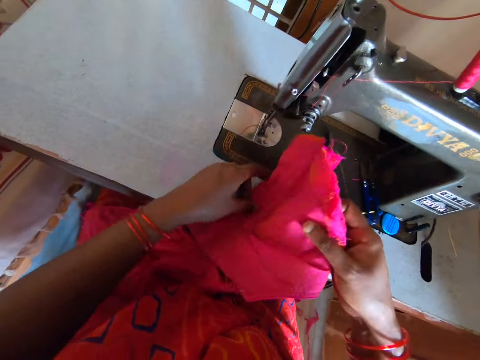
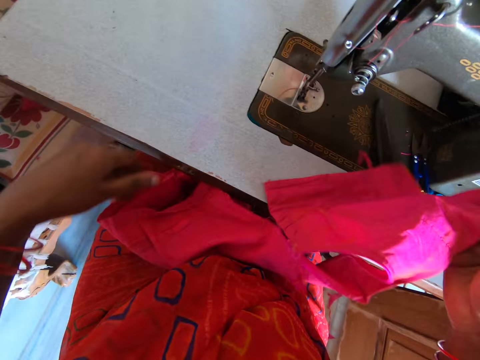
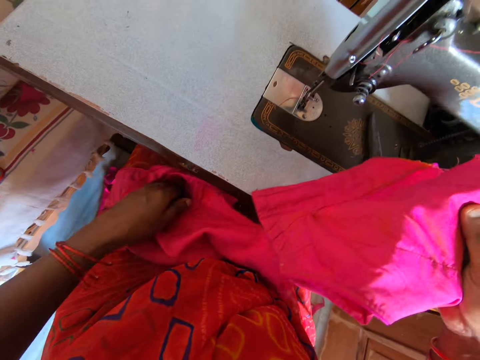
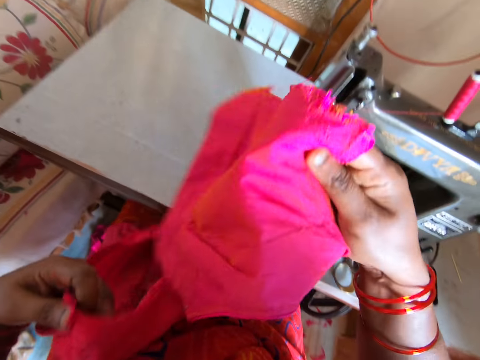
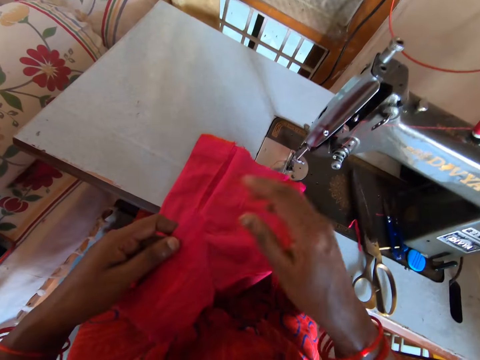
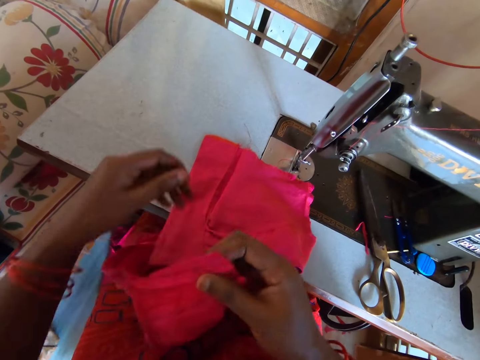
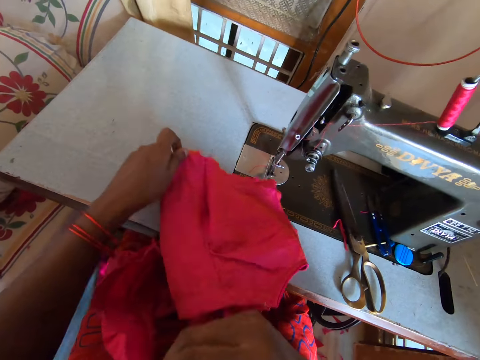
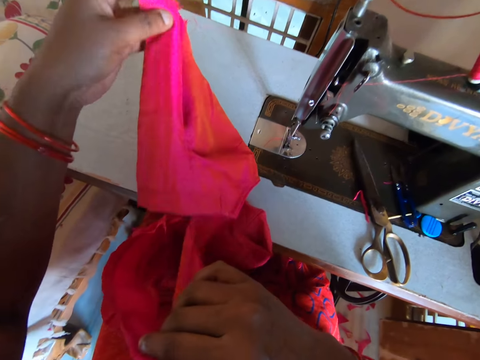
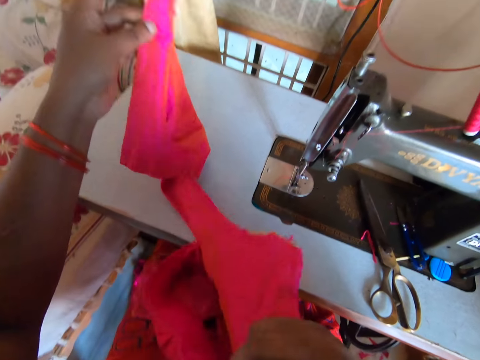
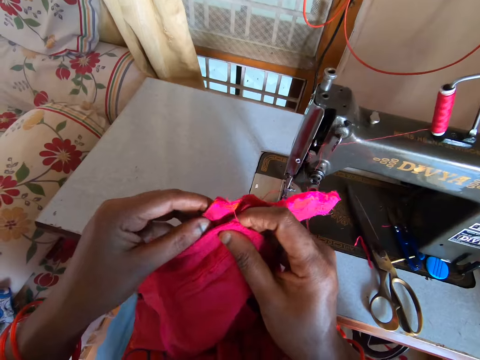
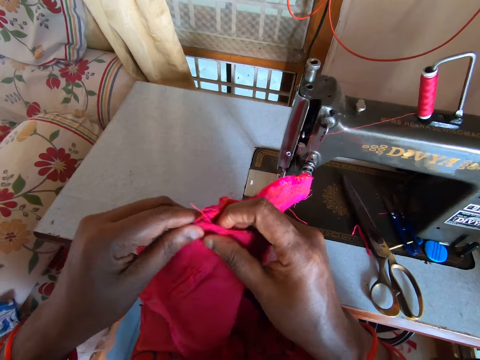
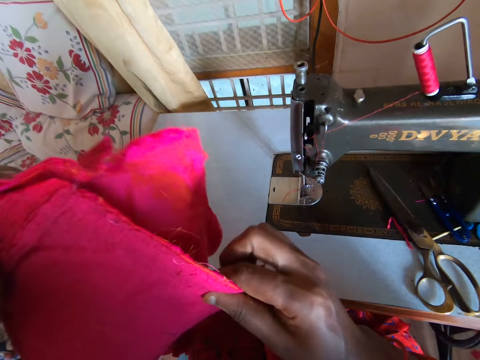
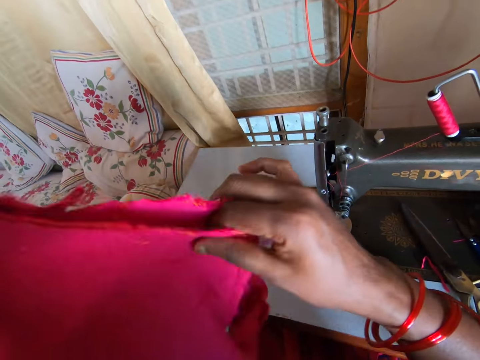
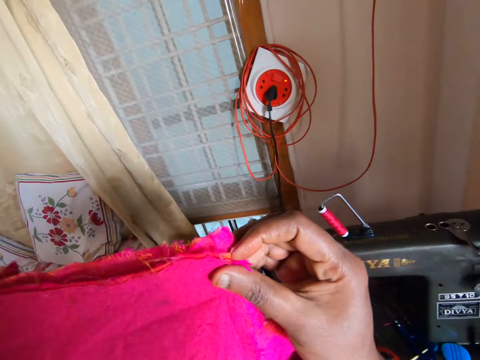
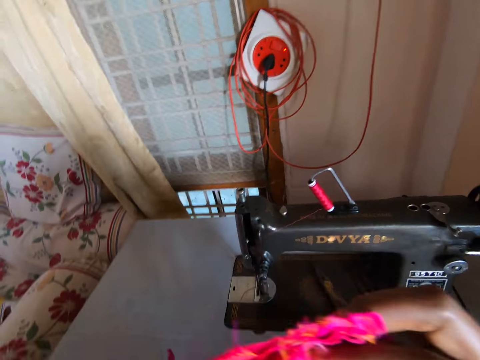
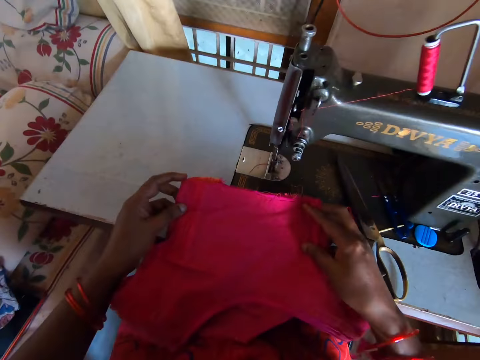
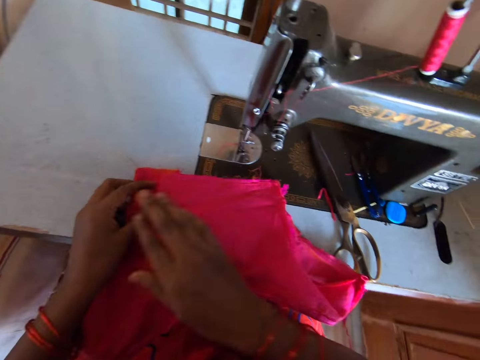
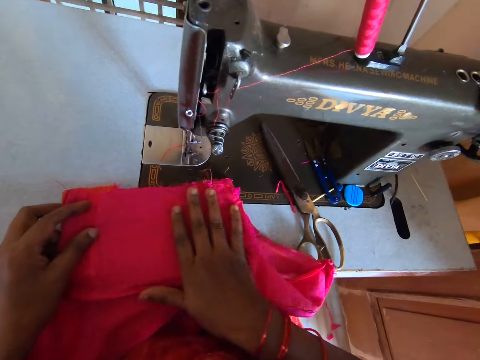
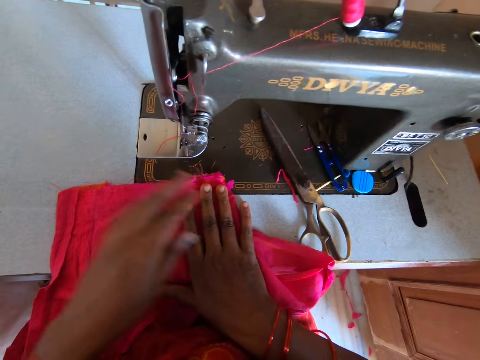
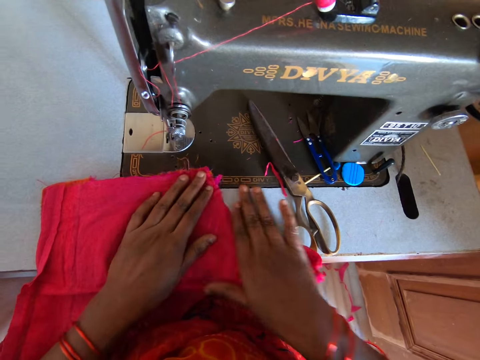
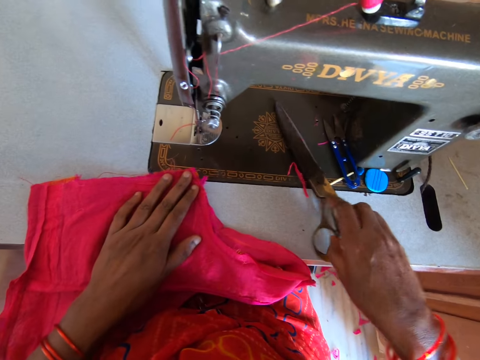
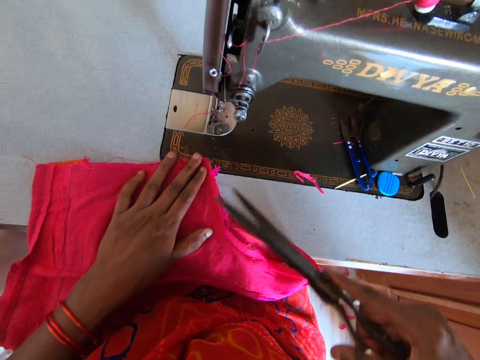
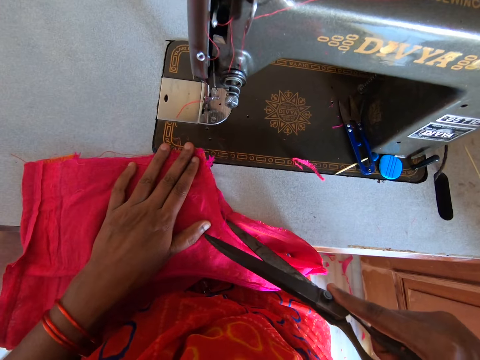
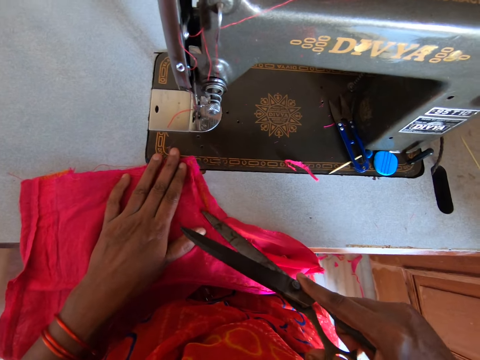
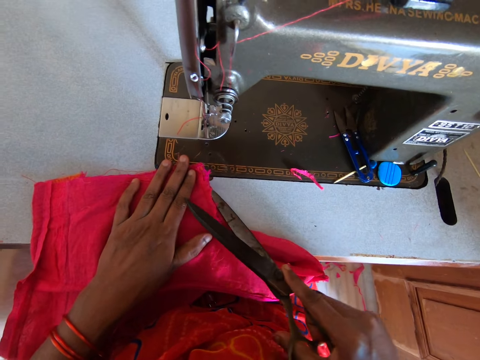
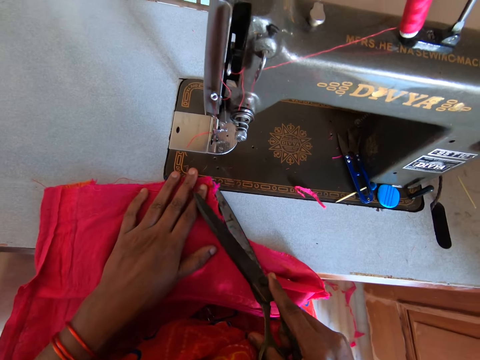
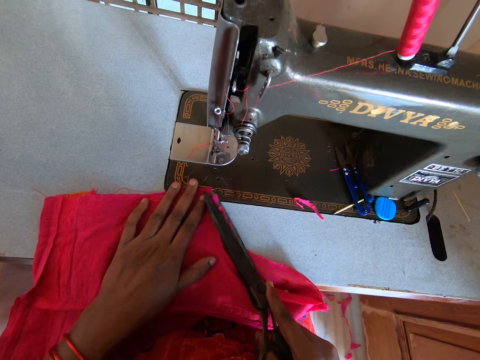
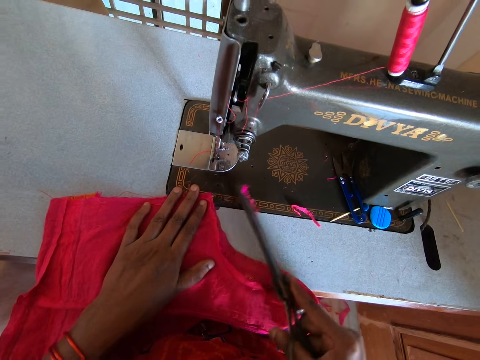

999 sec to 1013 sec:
The camera wearer moves the clothing to the left hand. They stretch the clothing. They lift the clothing. They put the clothing in the sewing machine. They lift the clothing. They put the clothing together. They lower the clothing on the sewing machine. They straighten the clothing. They pick up the scissors. They trim a thread using the scissors. They cut the clothing with the scissors.

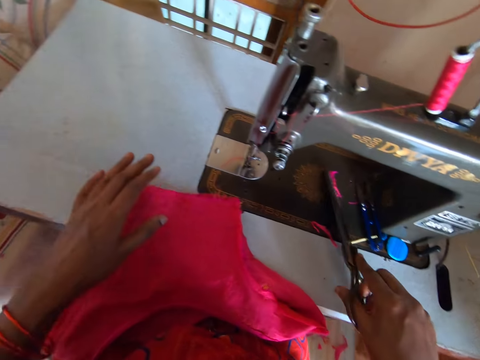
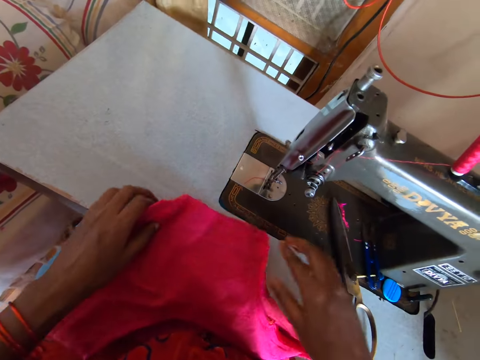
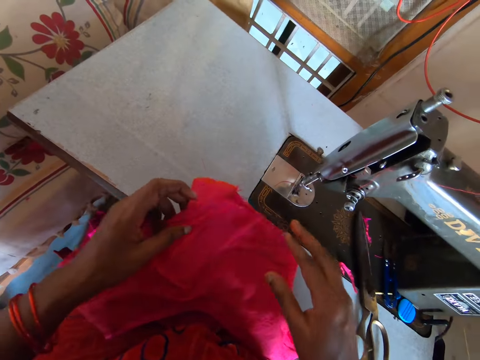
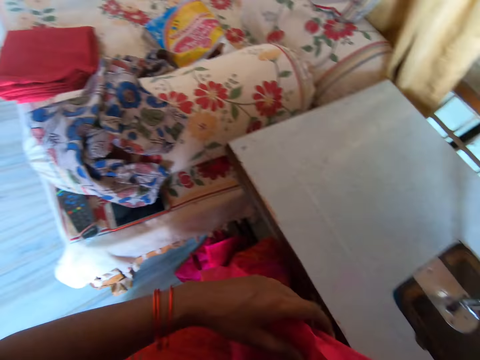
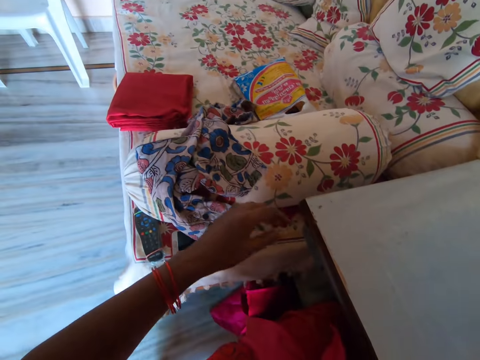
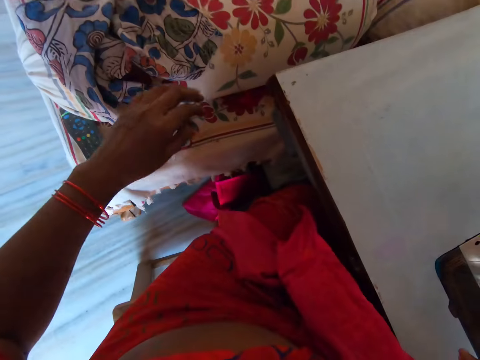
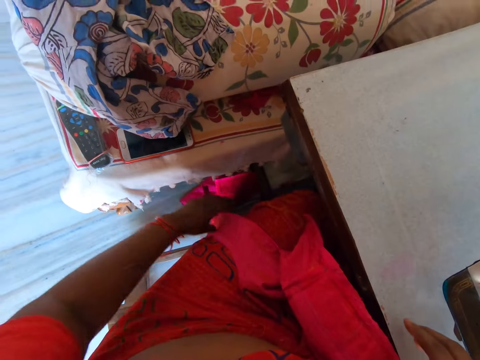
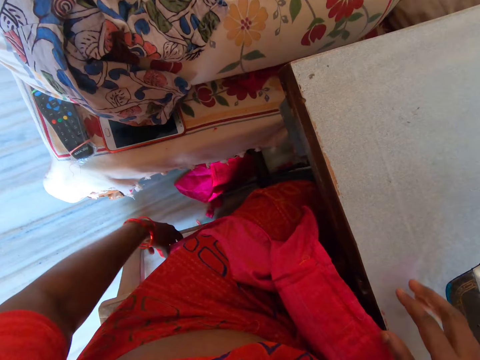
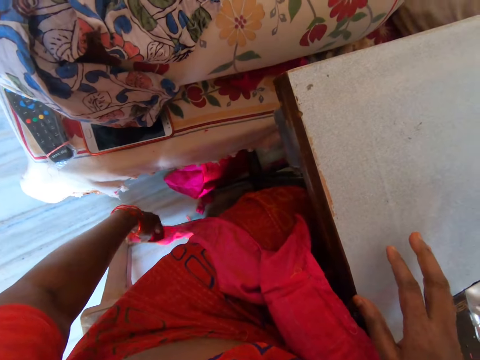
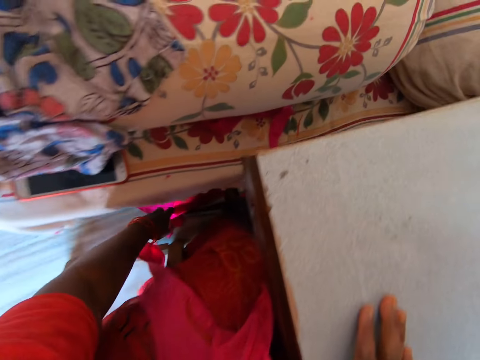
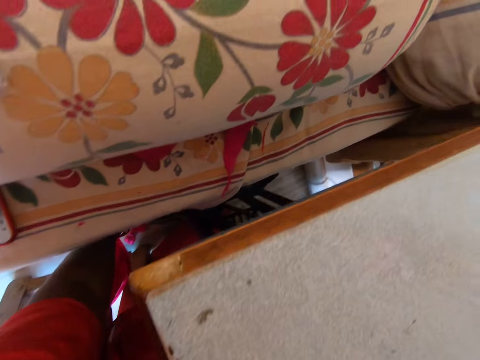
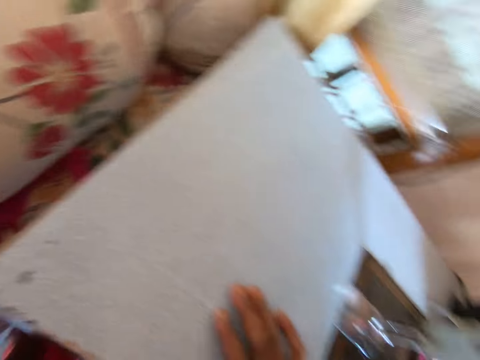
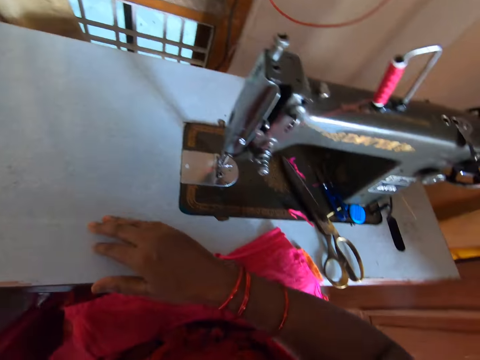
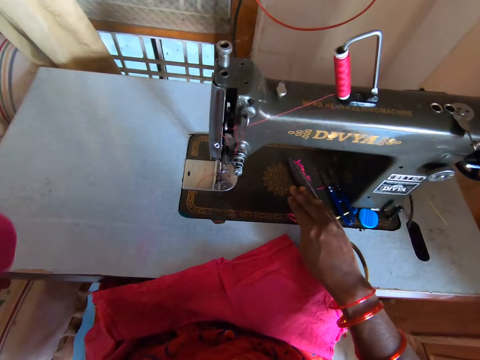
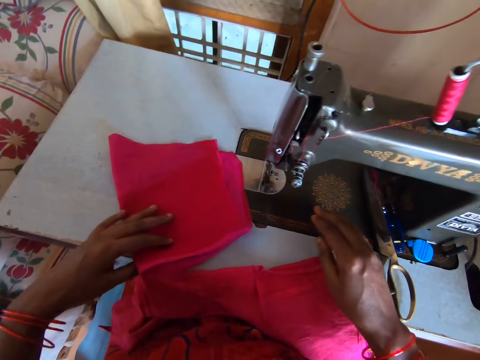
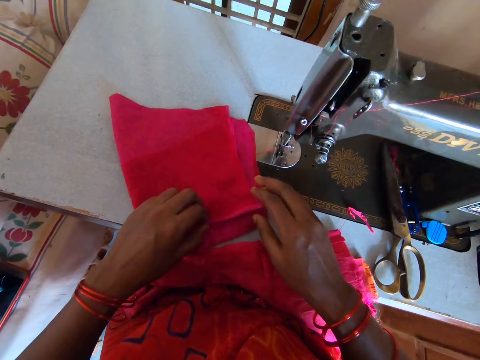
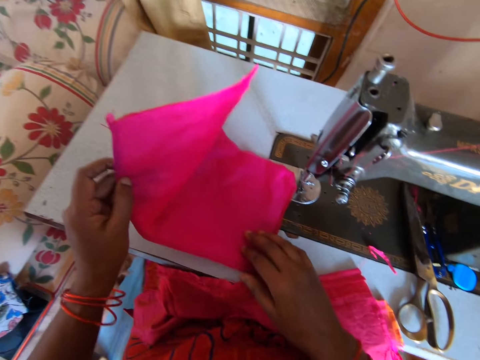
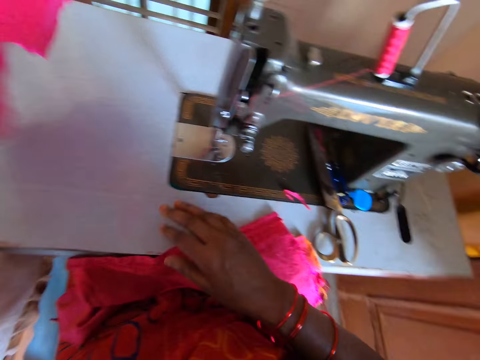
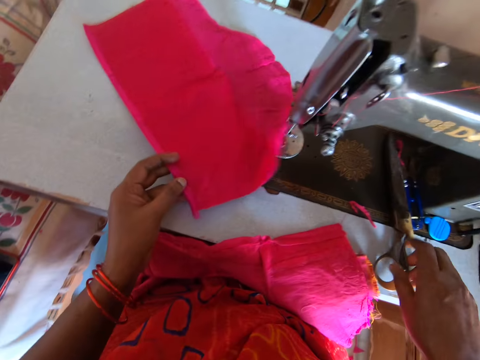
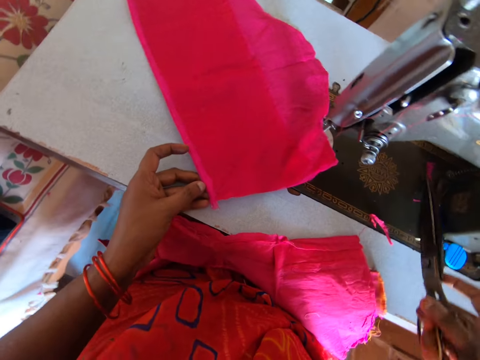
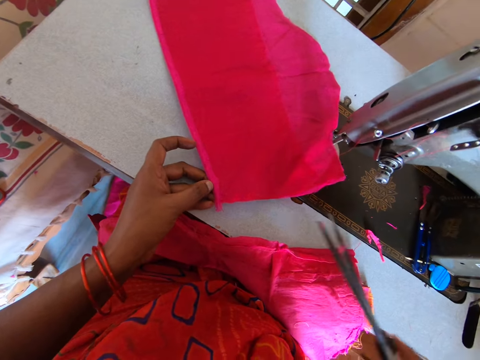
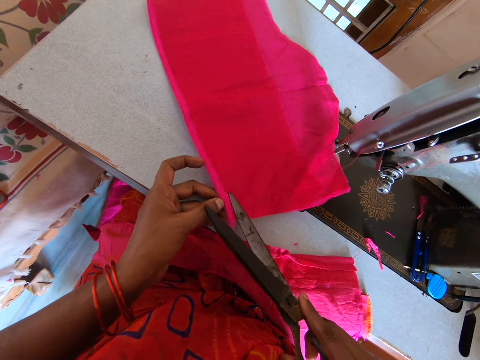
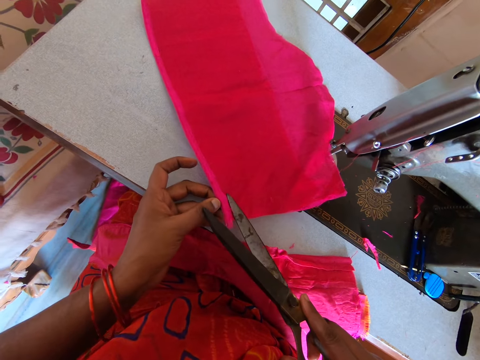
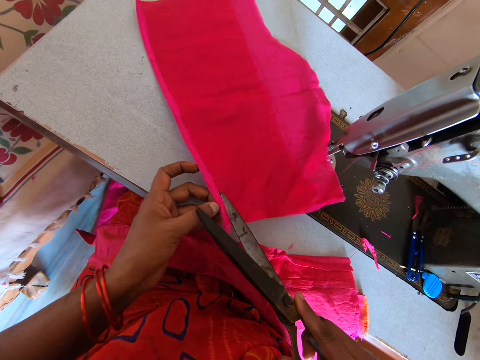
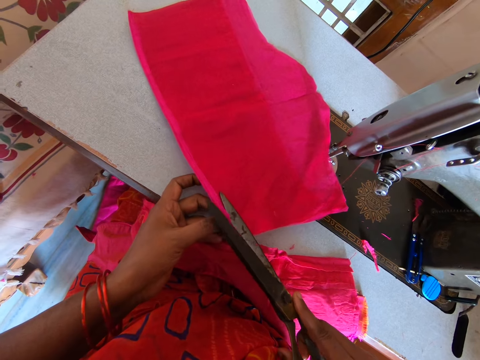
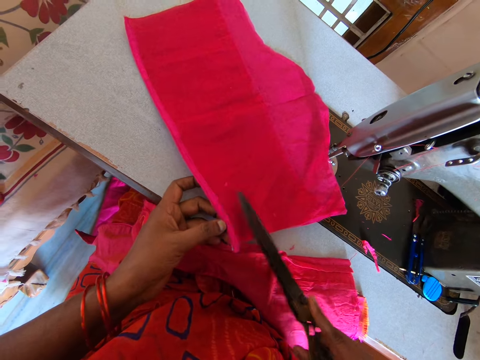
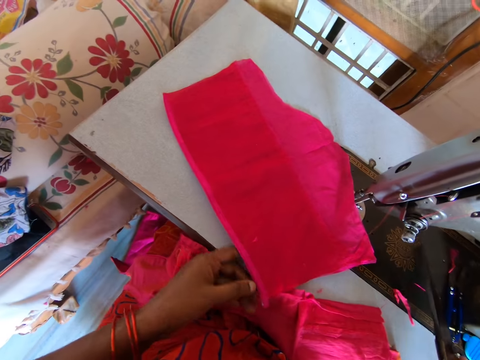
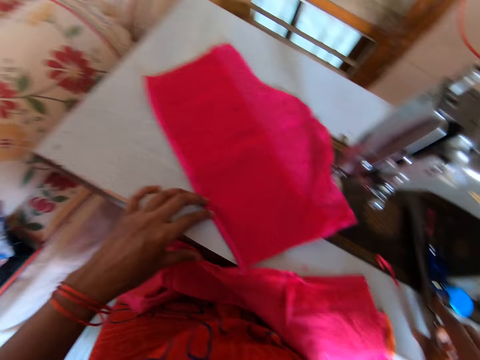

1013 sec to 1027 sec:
The camera wearer puts the scissors on the sewing machine. They lift the clothing on a floor with the left hand. They sort pieces of clothing. They look at the couch. They touch the lower end of the clothing. They place the clothing in the table. They sort pieces of clothing on a sewing machine frame. They open the clothing. They turn the clothing. They cut the clothing with the scissors. They trim a thread using the scissors.
